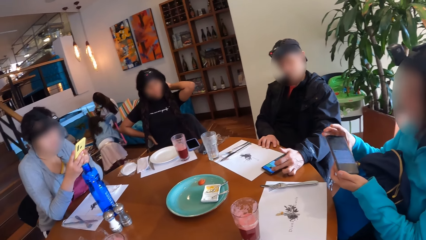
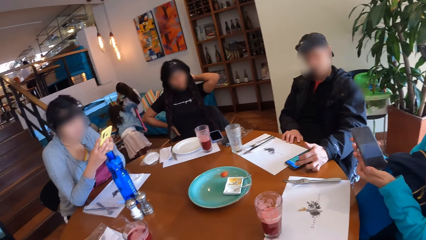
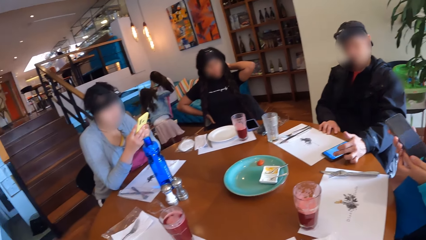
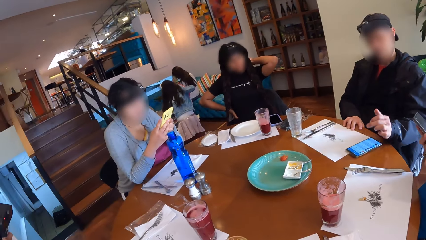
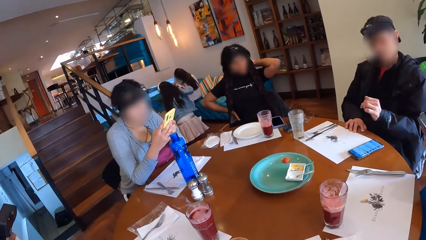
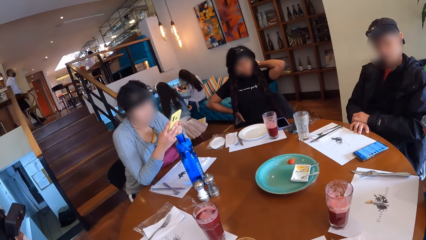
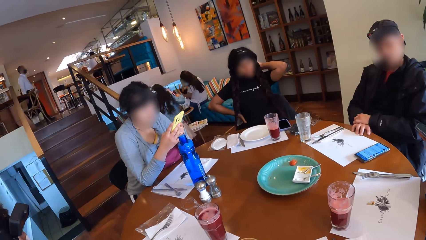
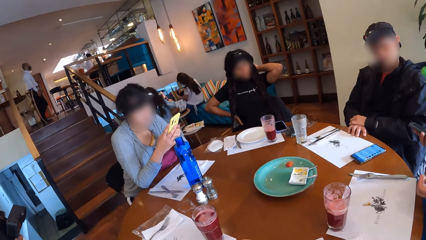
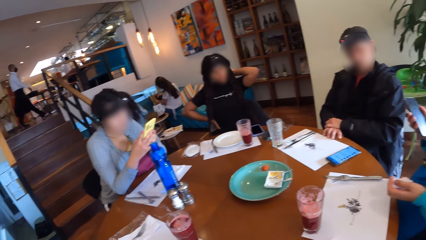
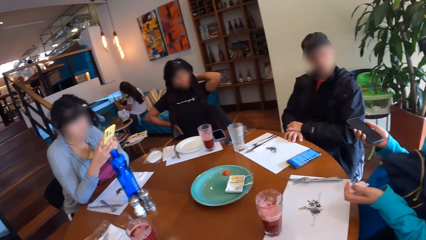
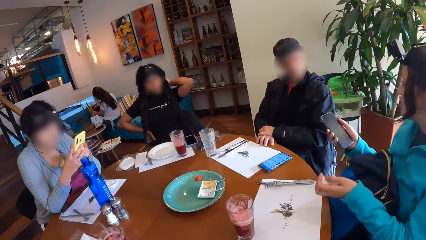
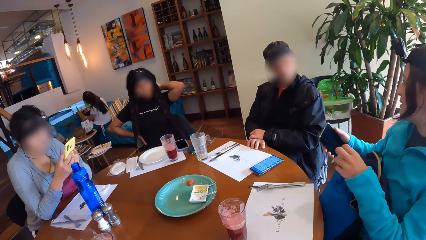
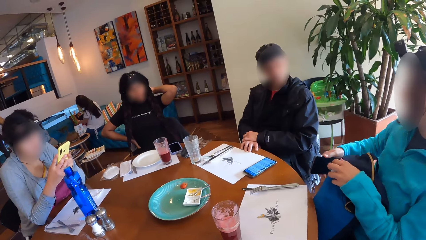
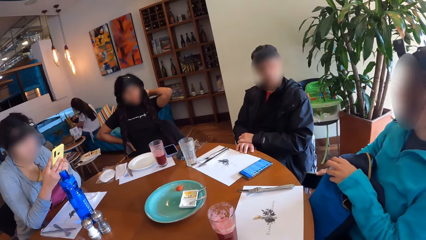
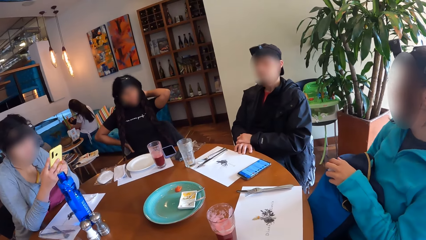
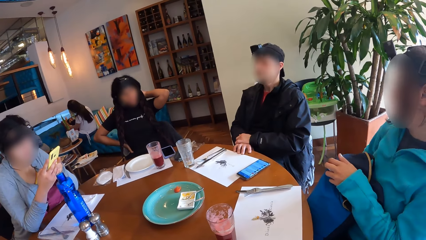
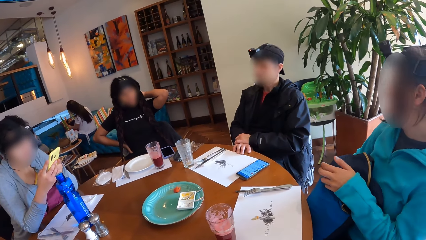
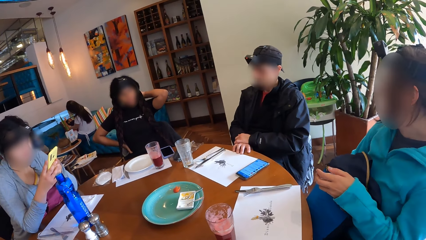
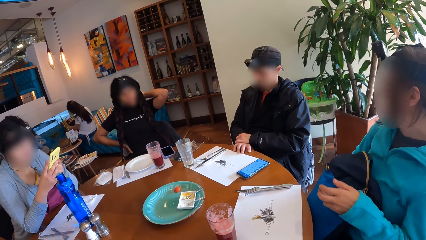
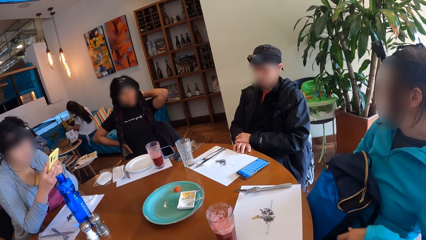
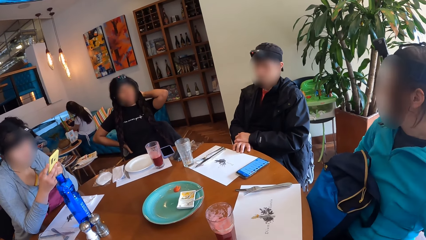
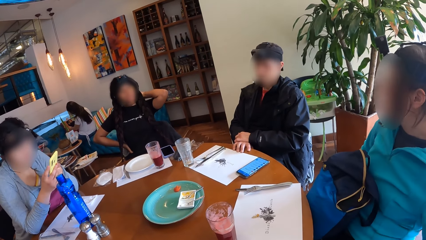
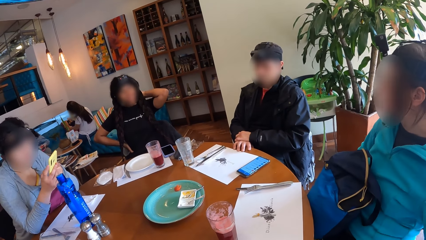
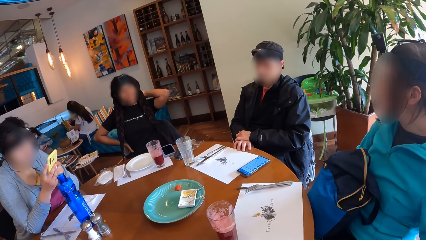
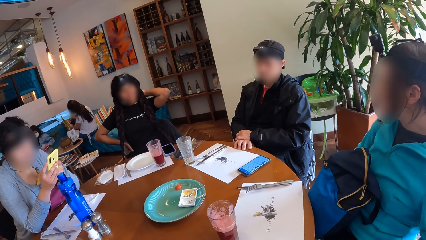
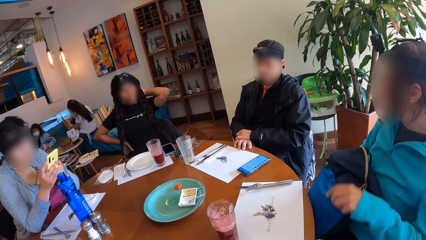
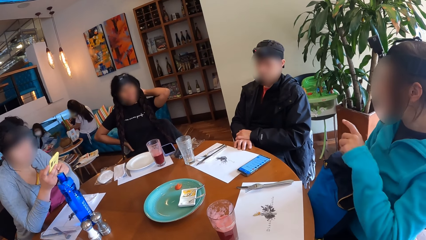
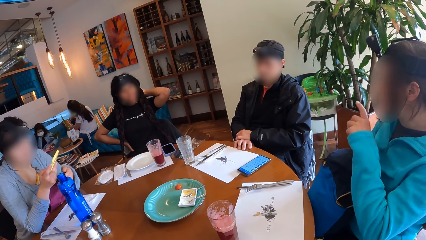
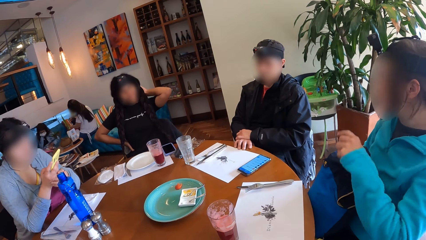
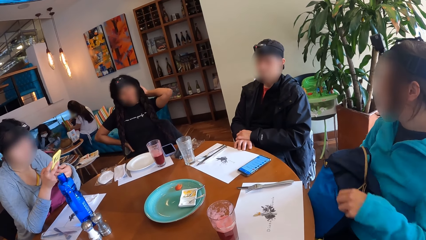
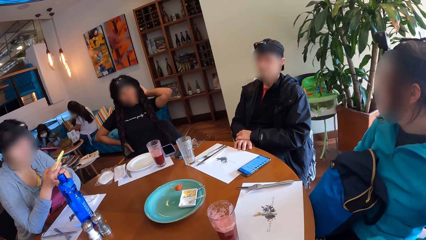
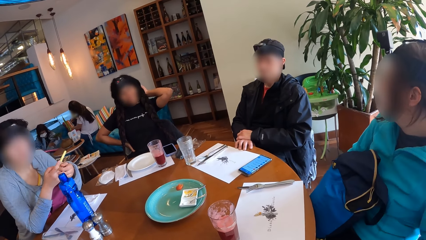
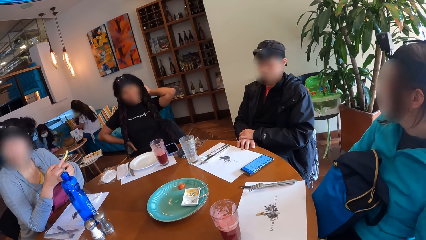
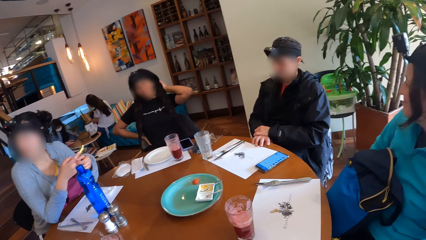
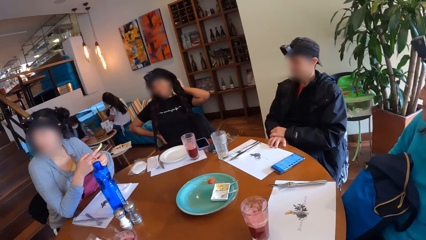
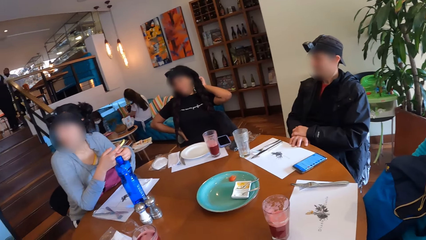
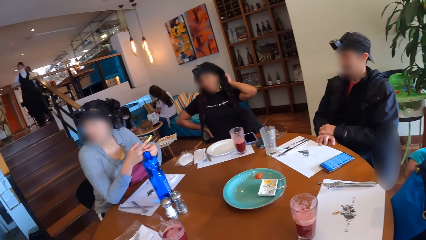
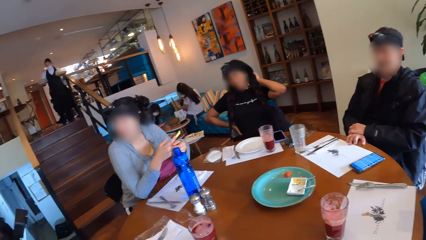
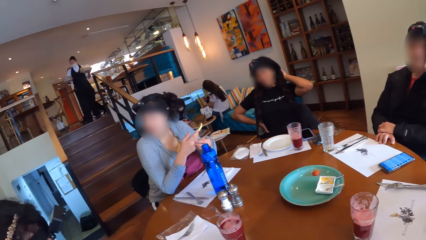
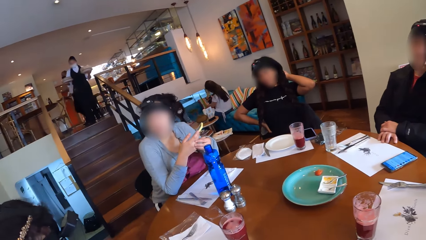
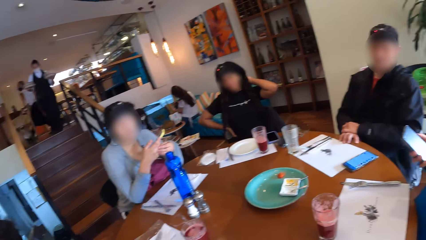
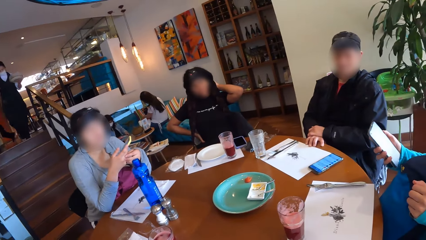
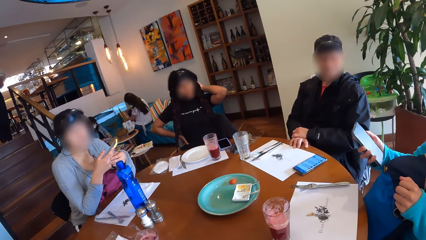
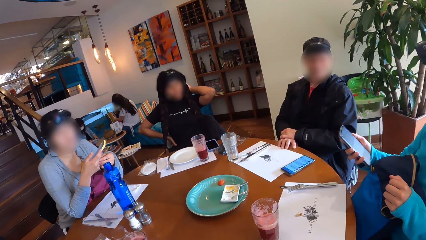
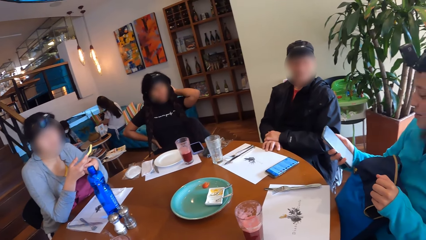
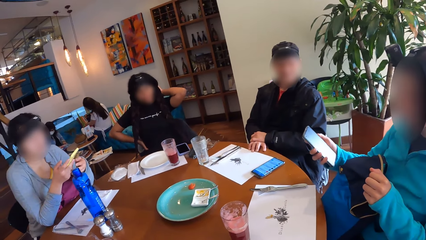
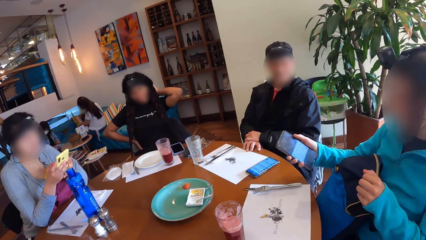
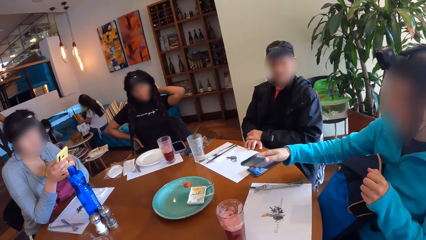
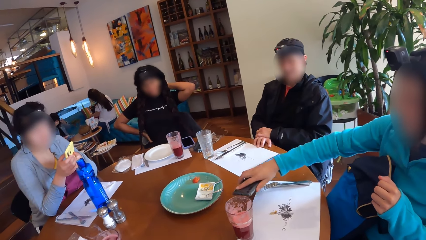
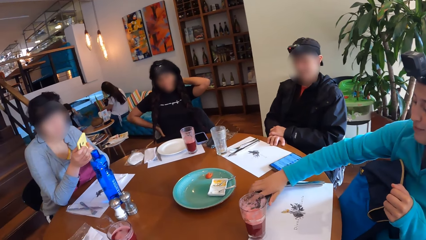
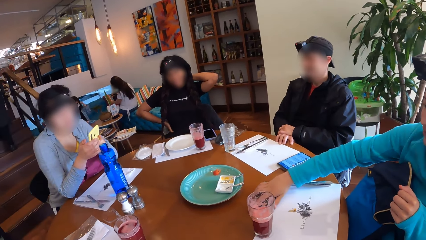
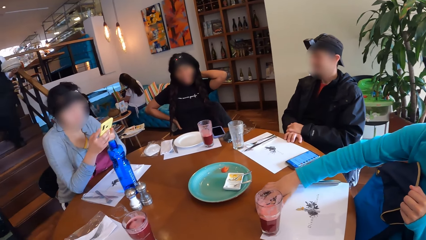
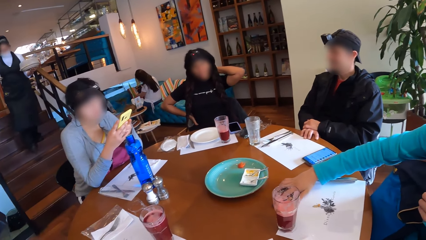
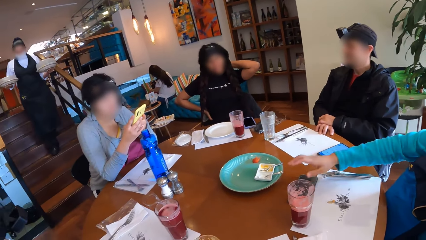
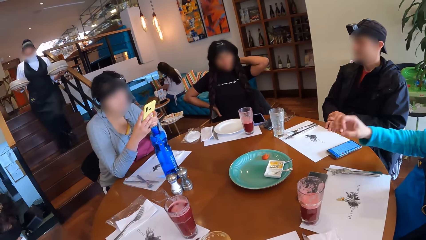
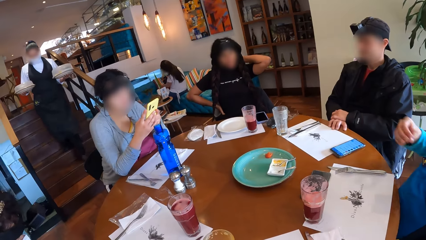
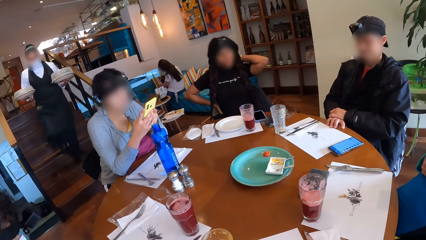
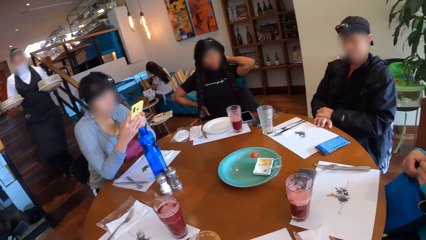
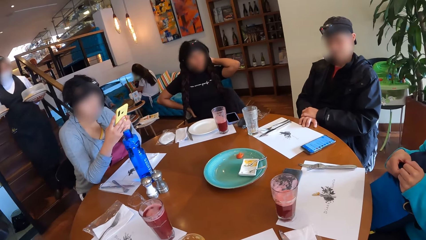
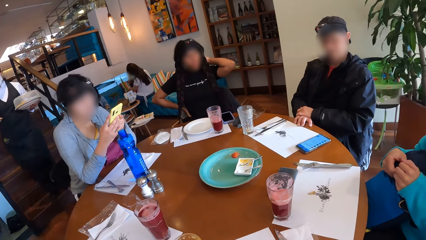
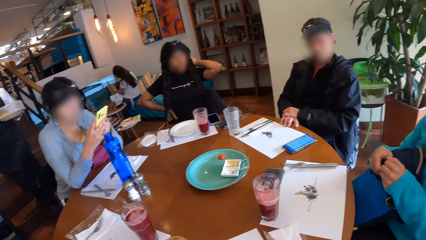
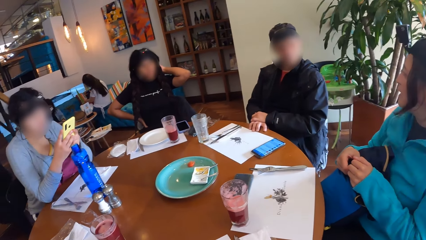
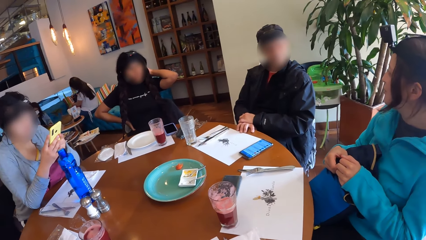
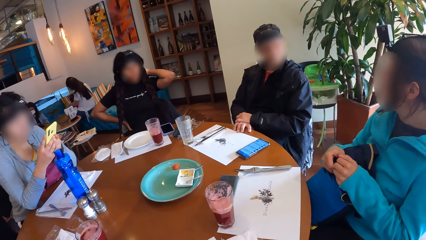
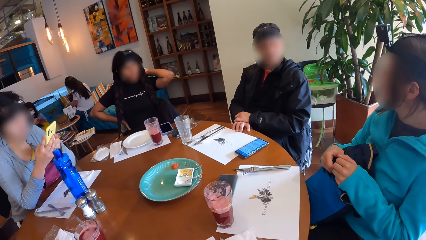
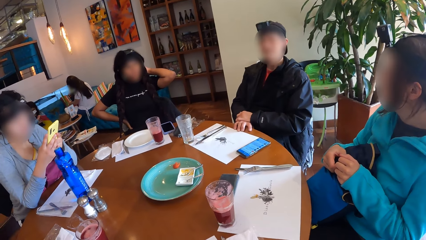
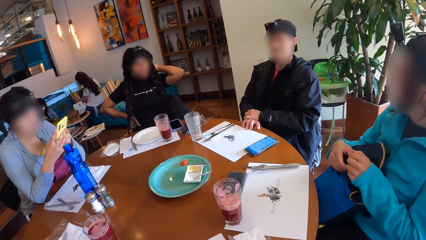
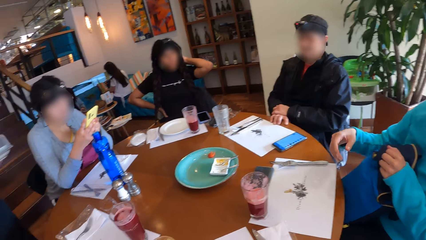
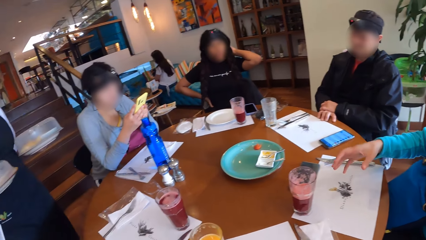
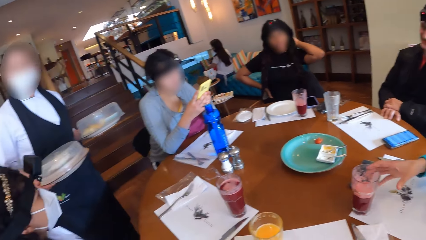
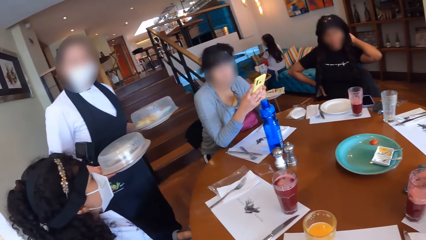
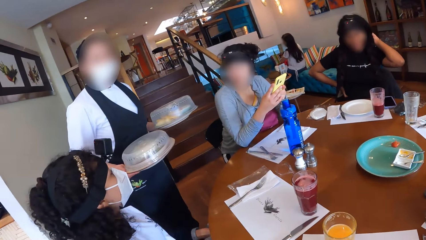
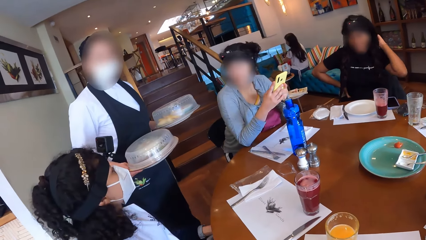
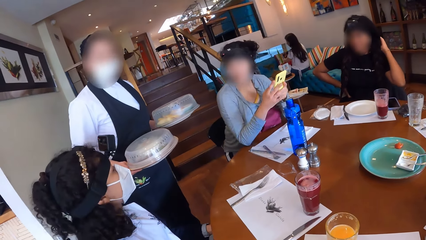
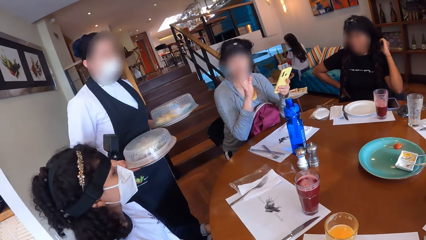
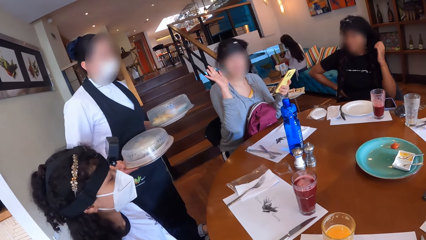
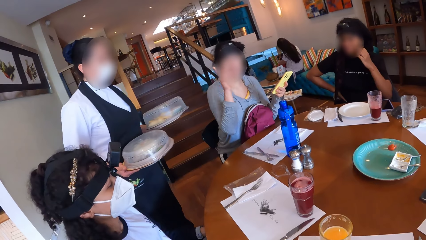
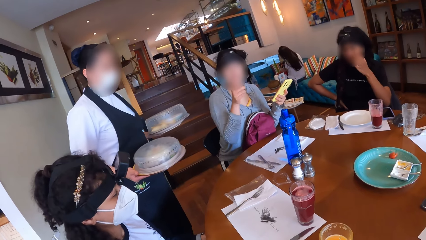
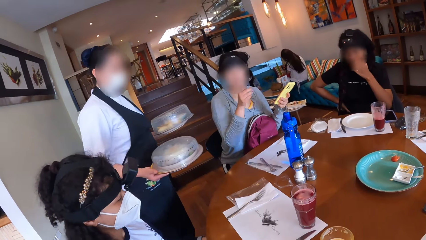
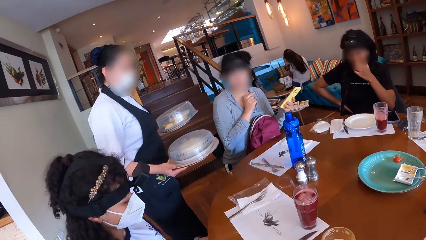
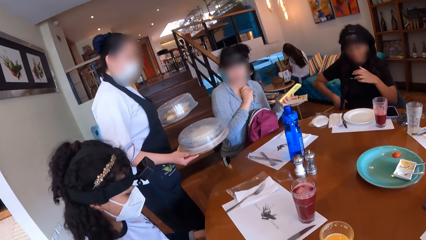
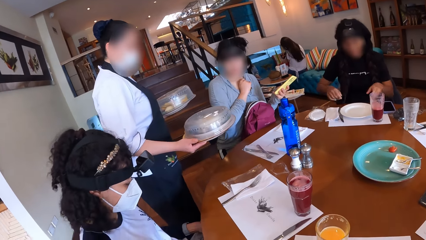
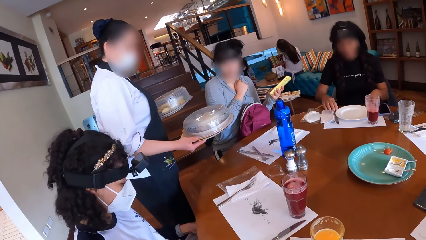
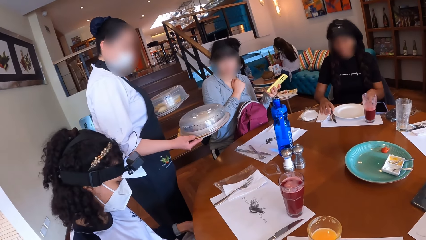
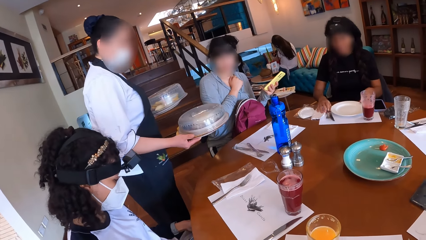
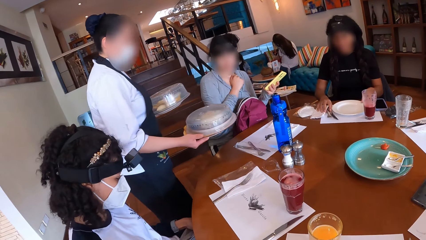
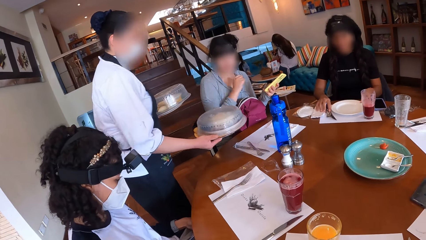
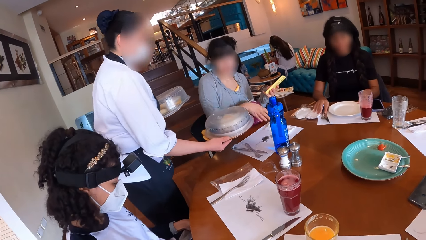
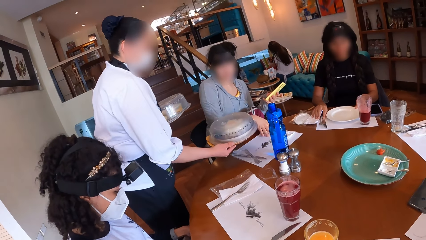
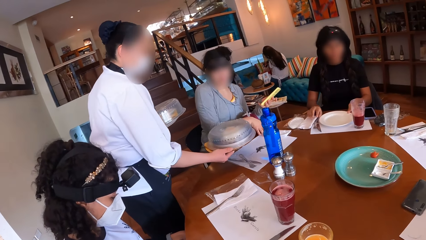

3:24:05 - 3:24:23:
A person operates the phone. Another person operates the phone and moves the hand. The camera wearer looks around. A woman drops the mobile phone on the table with her right hand. The other person moves the hand. A waiter drops a plate of food on the table with her right hand.
